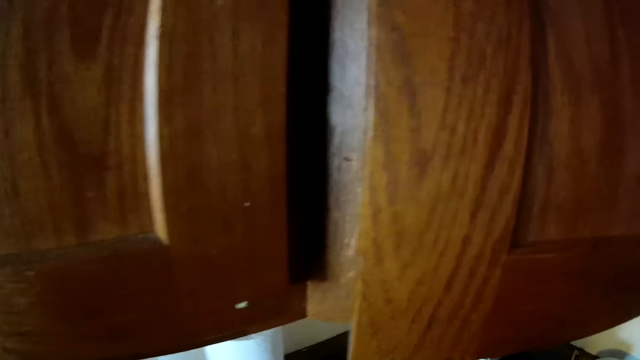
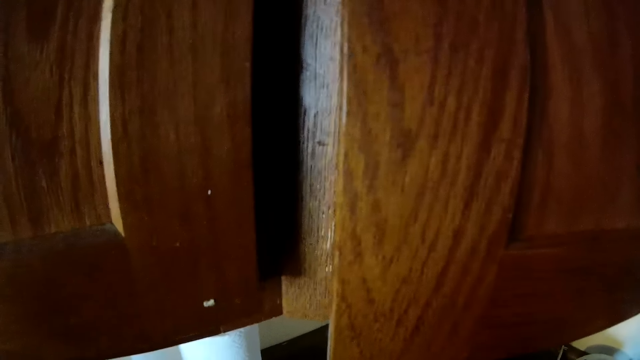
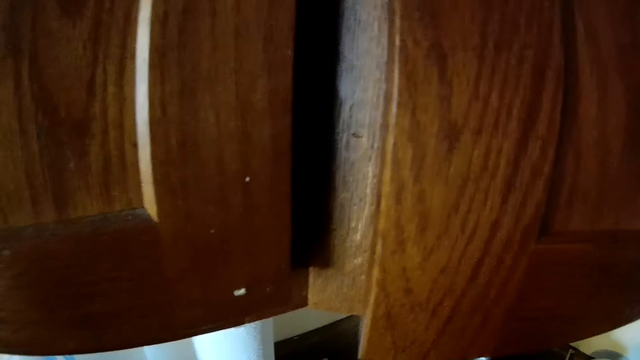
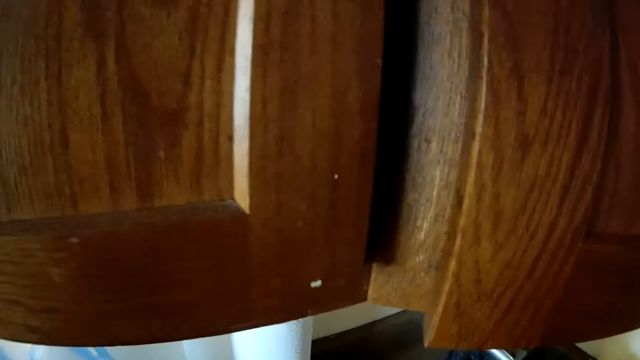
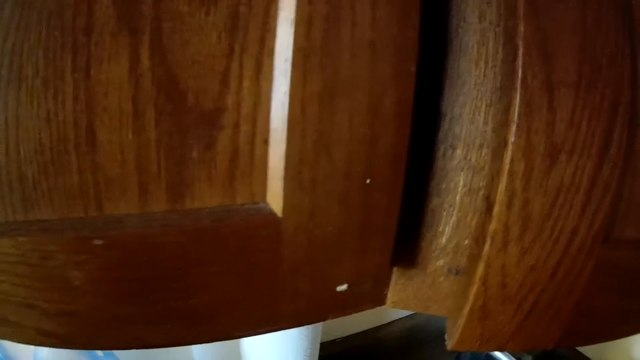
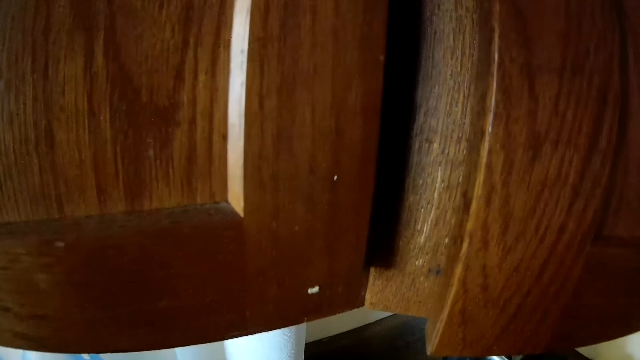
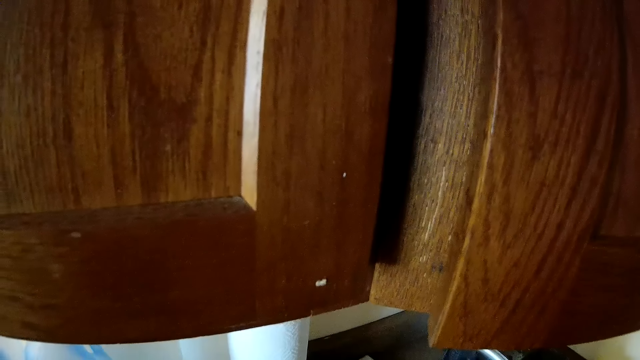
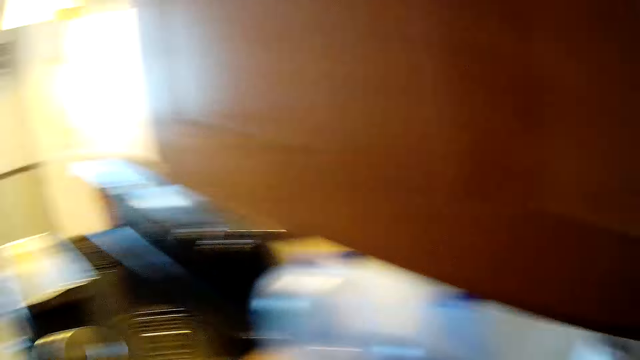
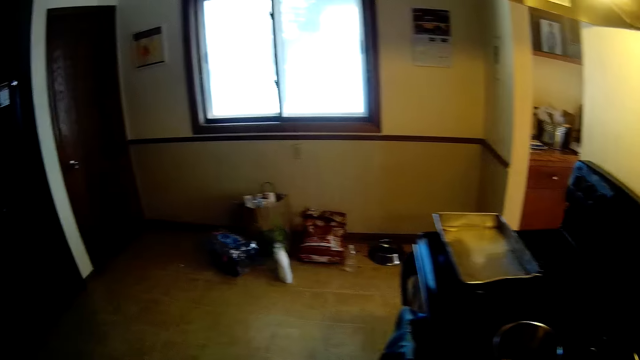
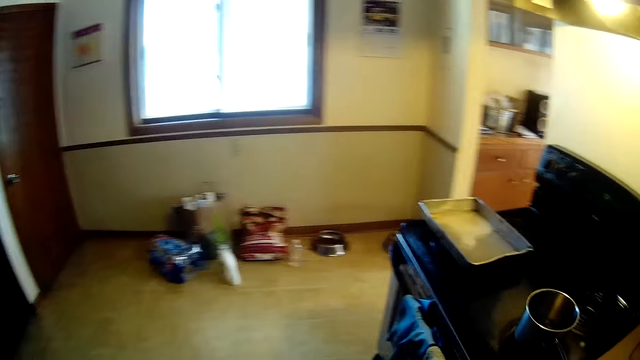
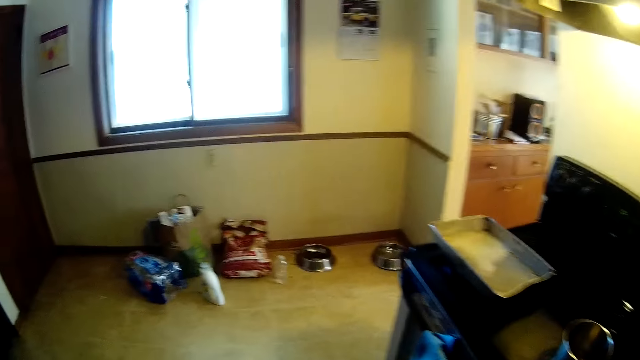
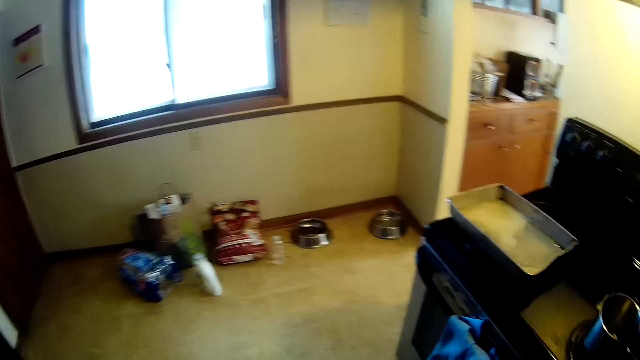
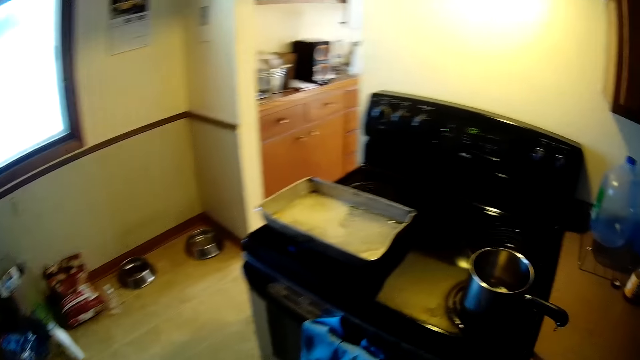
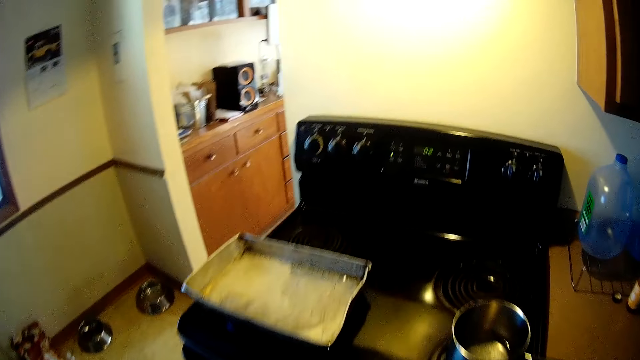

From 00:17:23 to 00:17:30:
The camera wearer wipes the counter top with roll tissue.

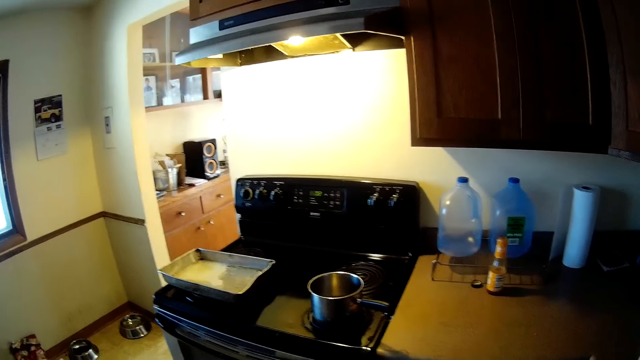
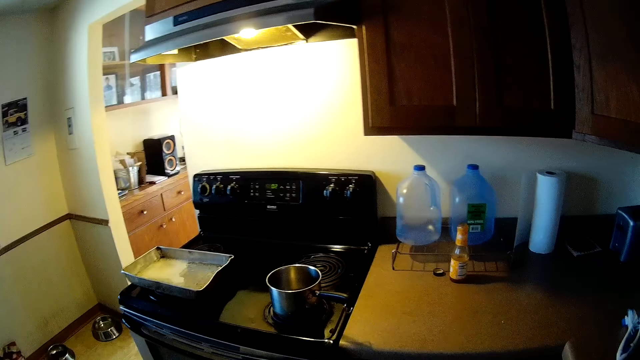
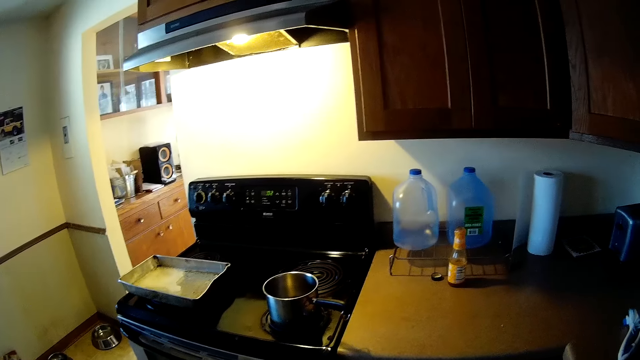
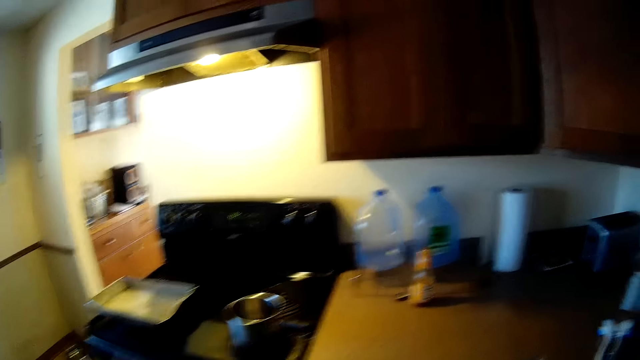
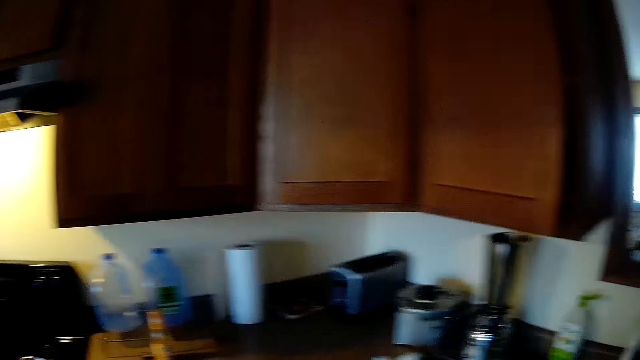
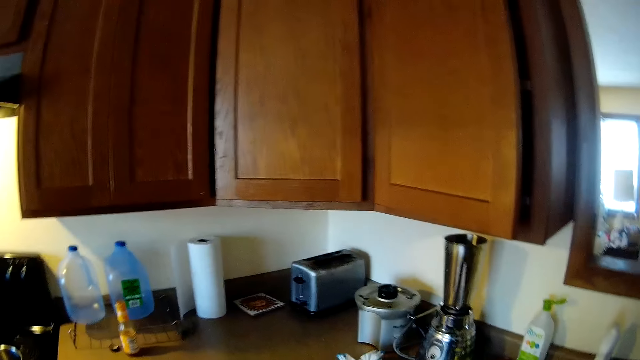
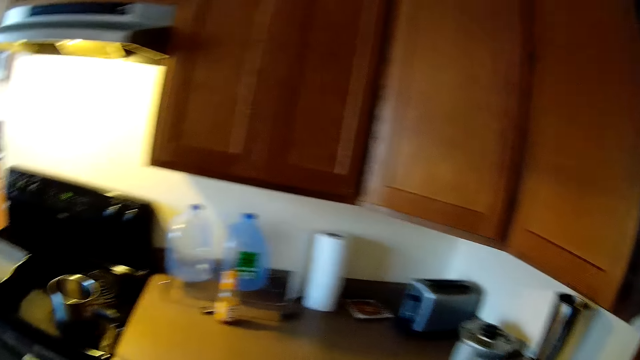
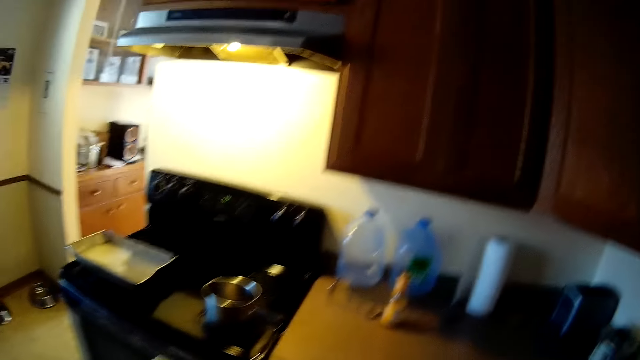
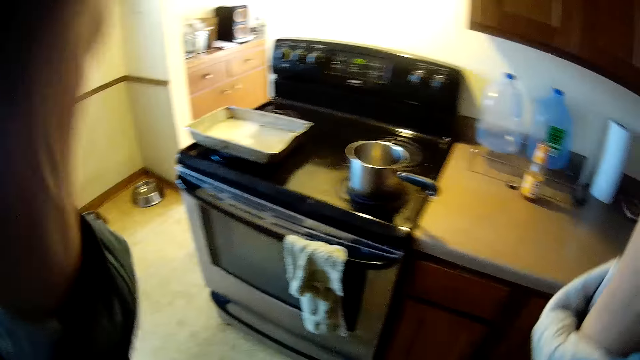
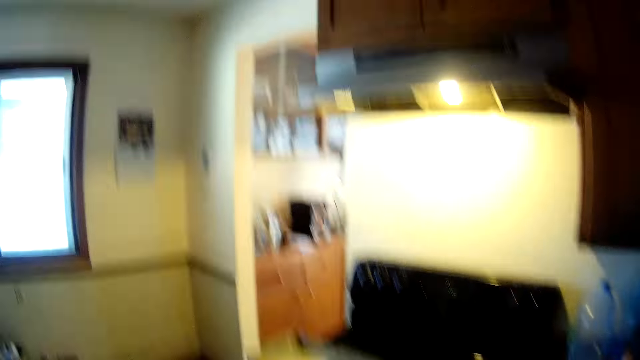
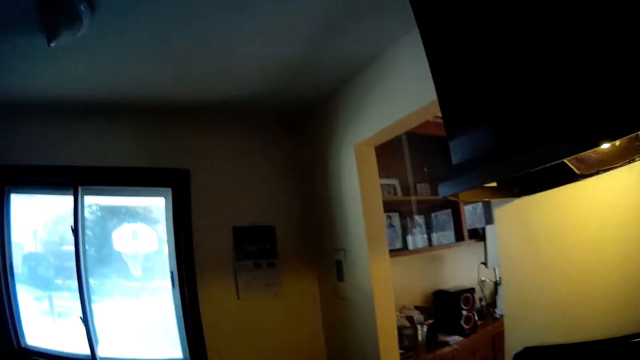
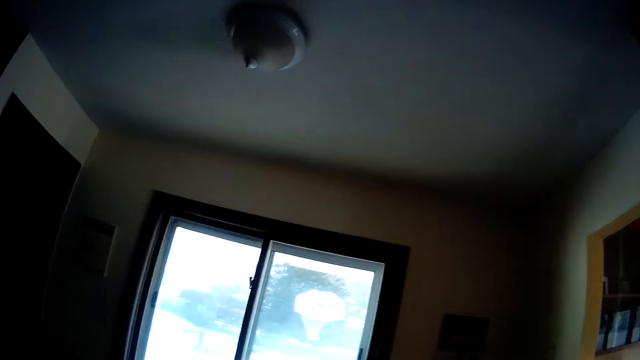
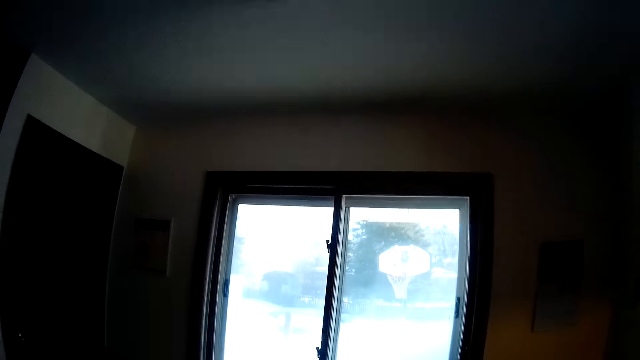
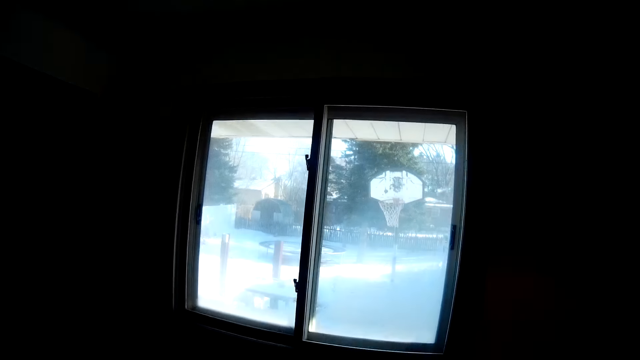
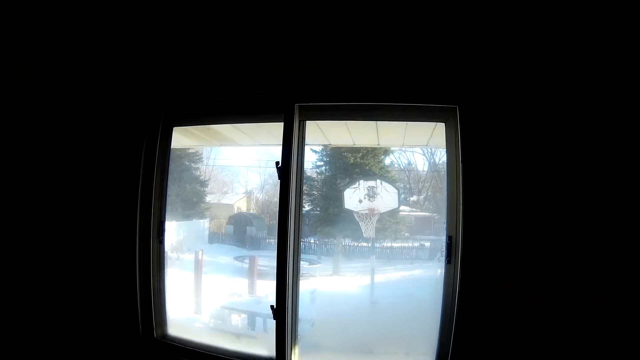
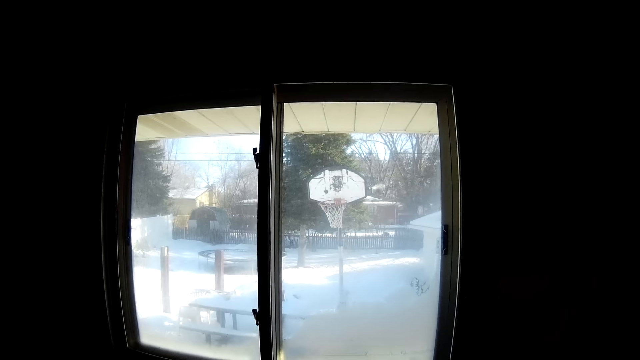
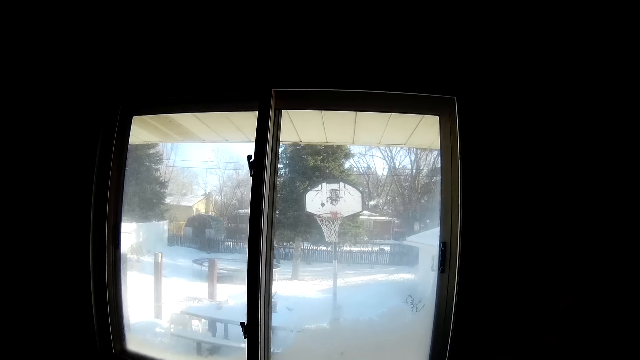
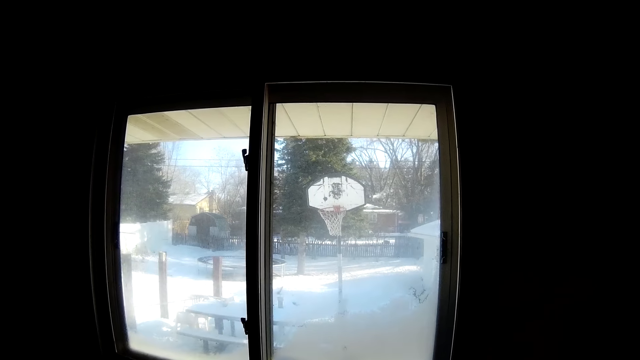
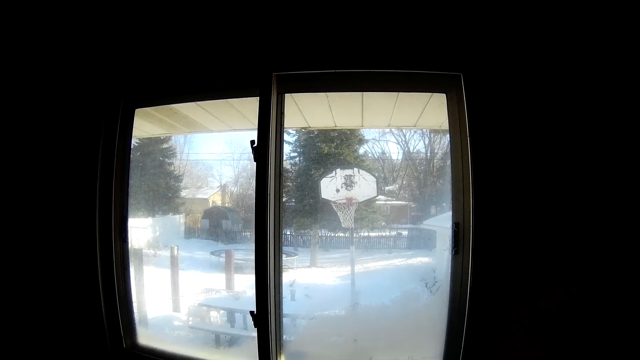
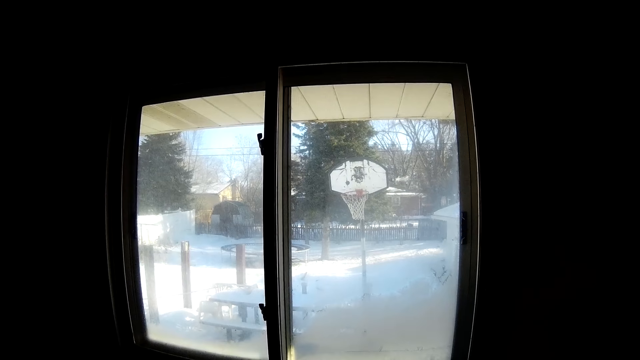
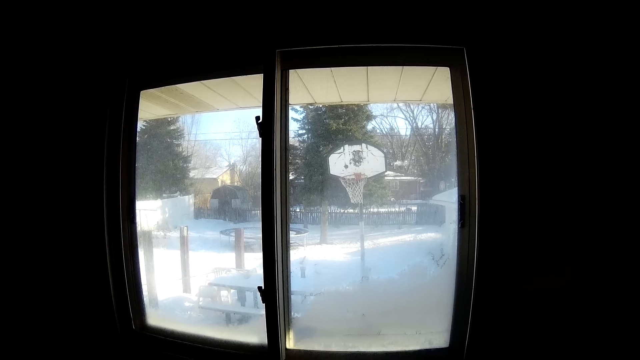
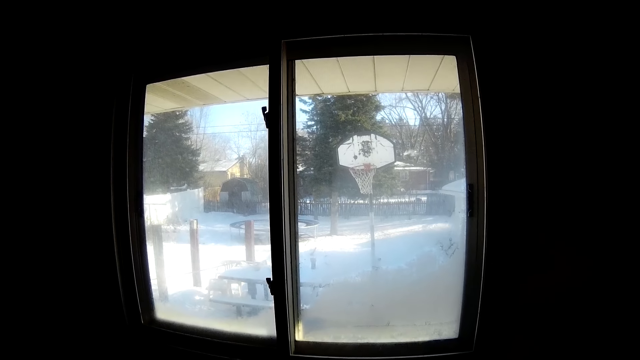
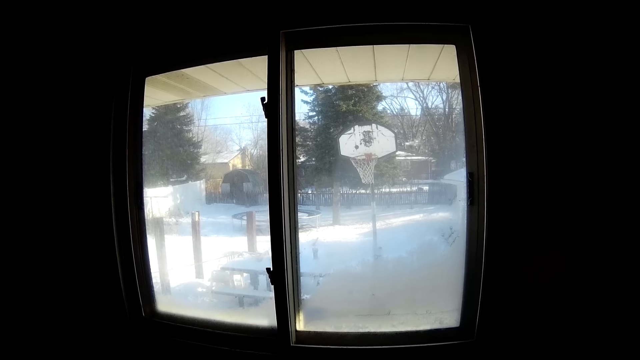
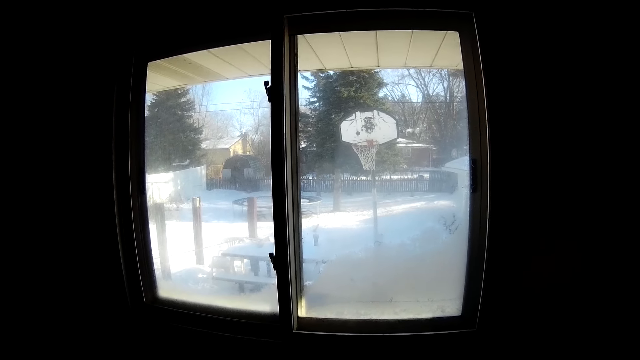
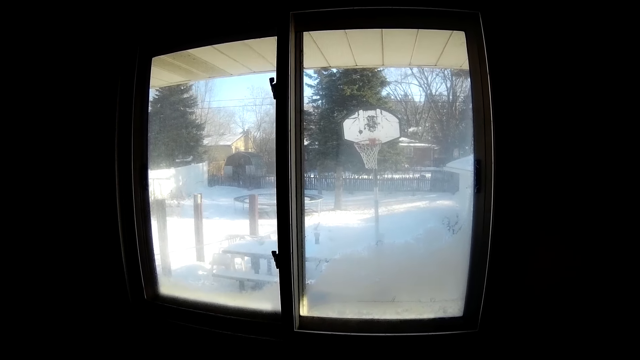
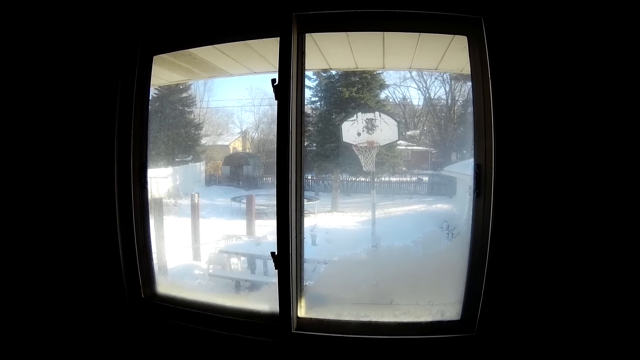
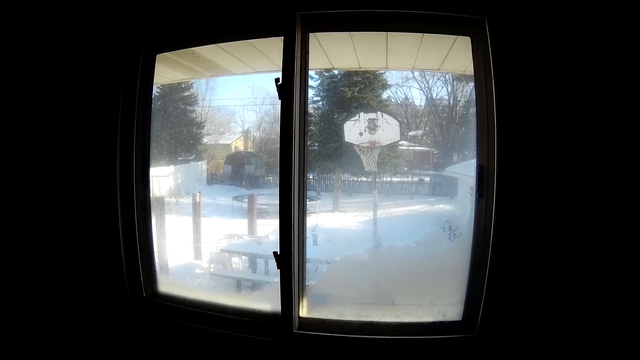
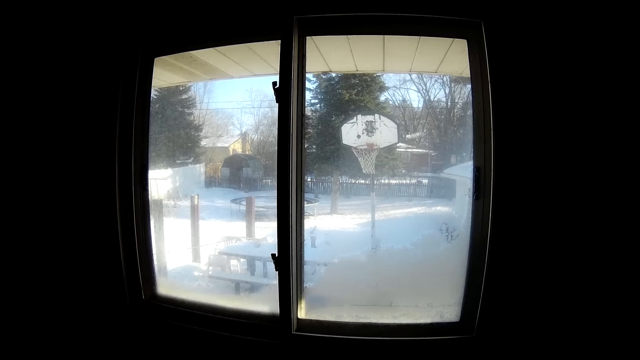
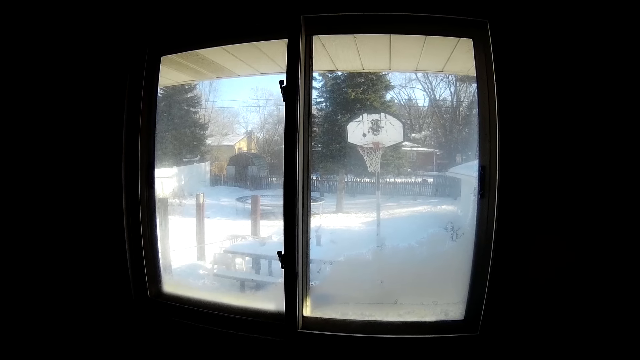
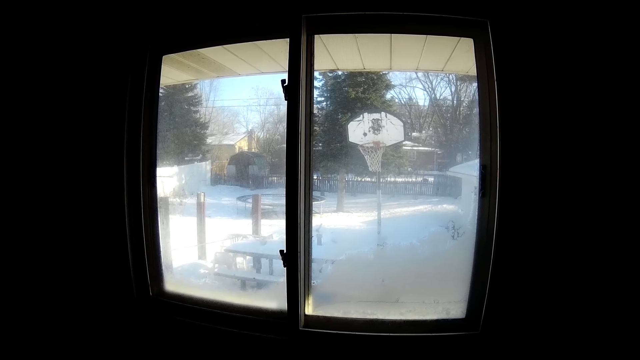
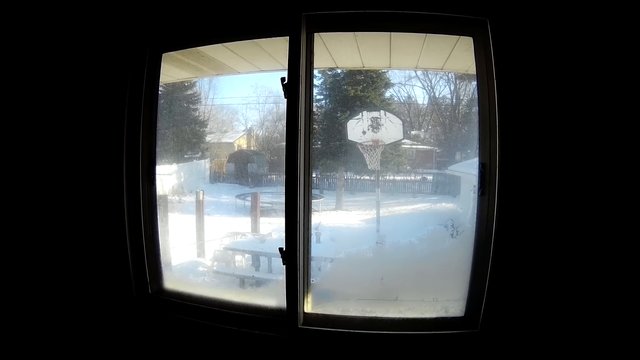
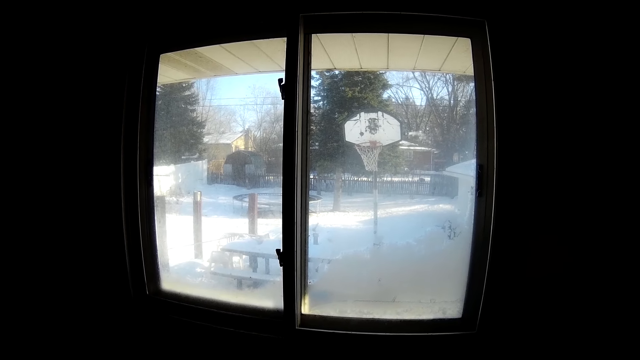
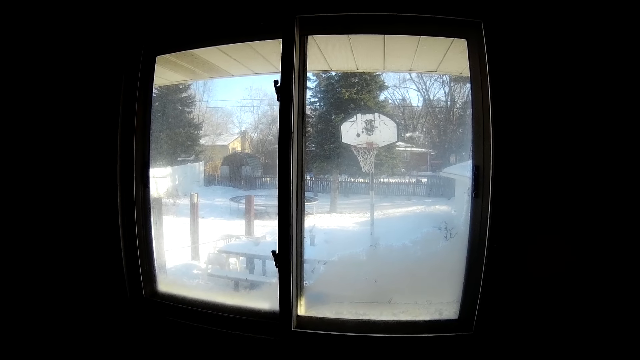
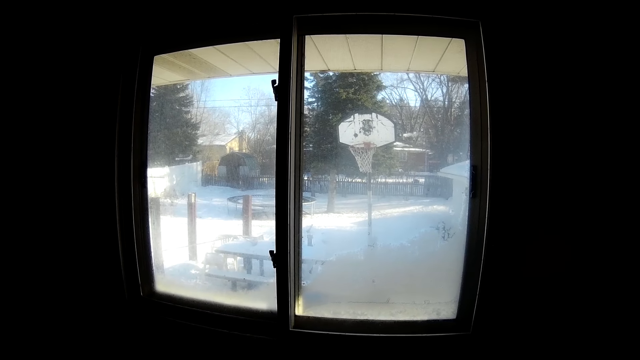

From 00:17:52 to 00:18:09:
The camera wearer looks around the kitchen. They look outside the window.
